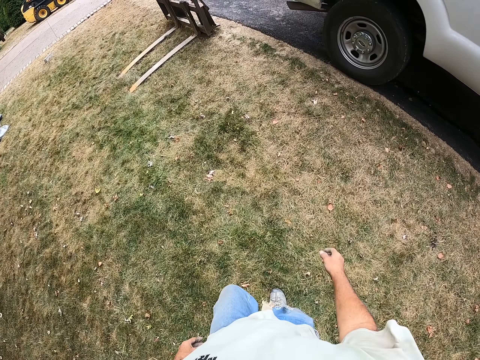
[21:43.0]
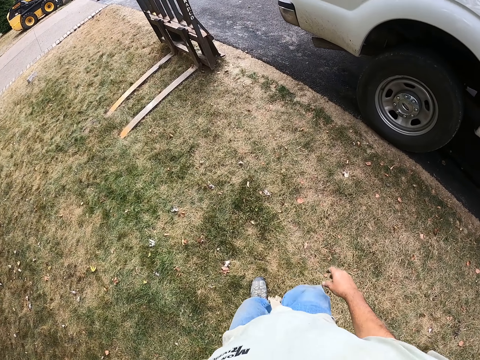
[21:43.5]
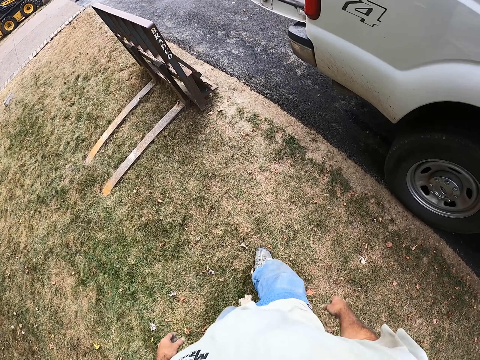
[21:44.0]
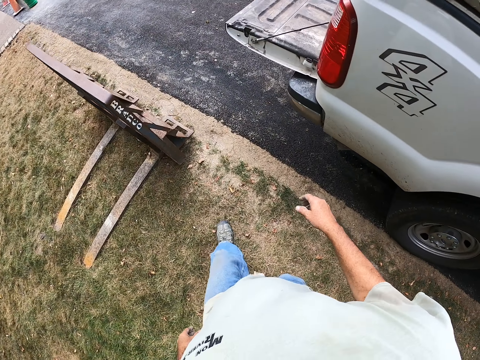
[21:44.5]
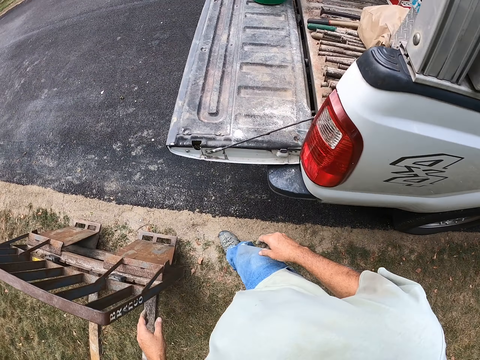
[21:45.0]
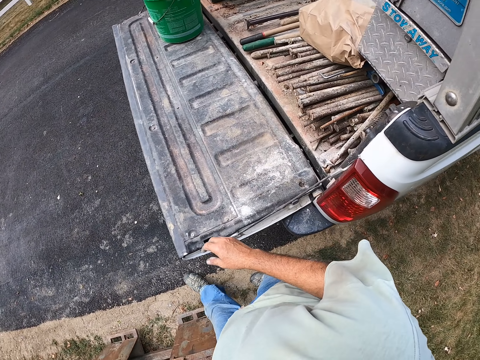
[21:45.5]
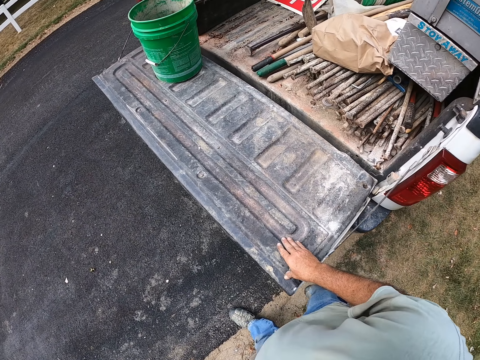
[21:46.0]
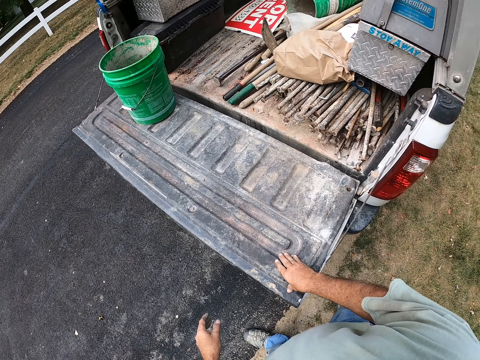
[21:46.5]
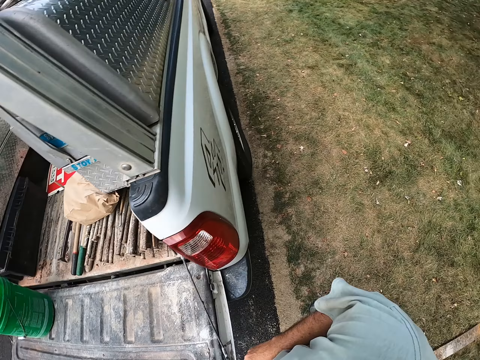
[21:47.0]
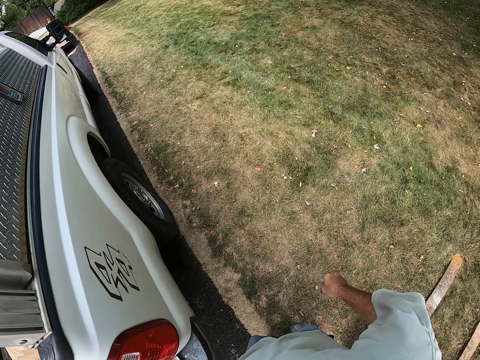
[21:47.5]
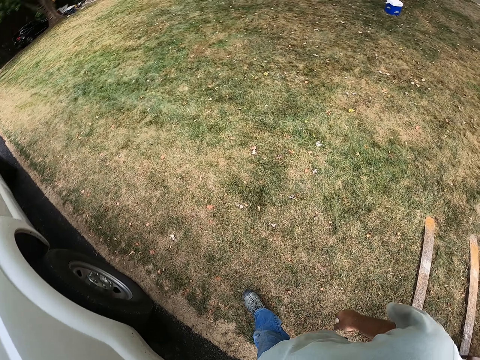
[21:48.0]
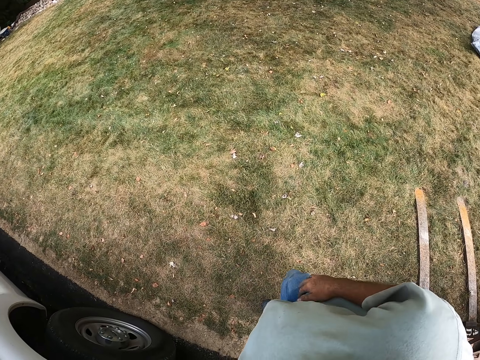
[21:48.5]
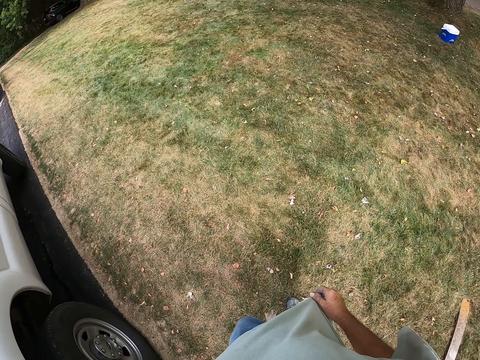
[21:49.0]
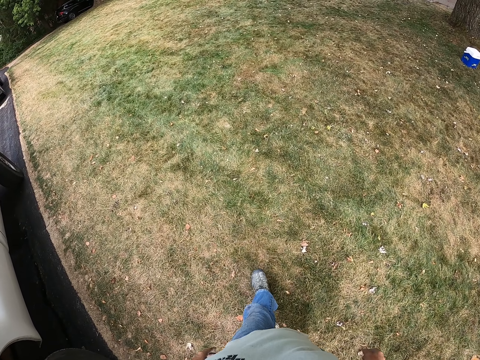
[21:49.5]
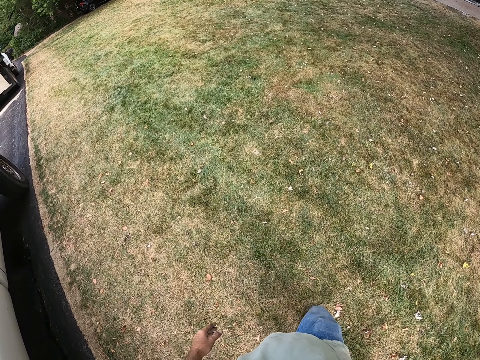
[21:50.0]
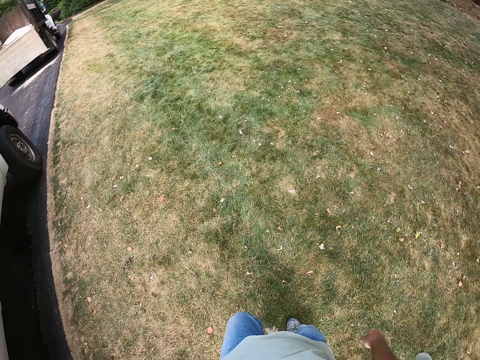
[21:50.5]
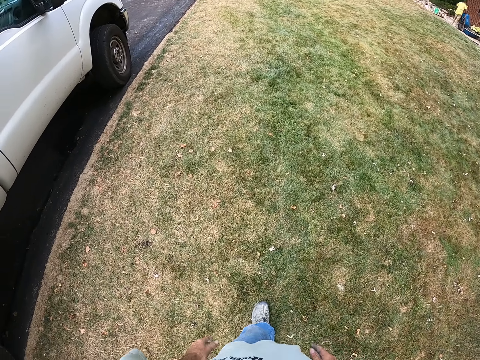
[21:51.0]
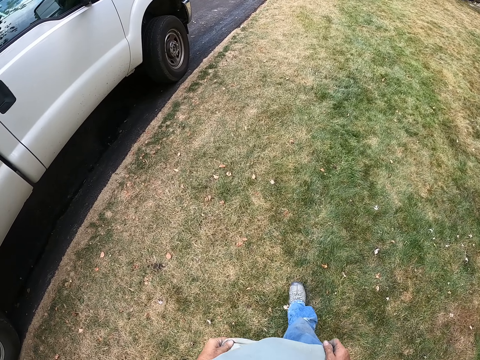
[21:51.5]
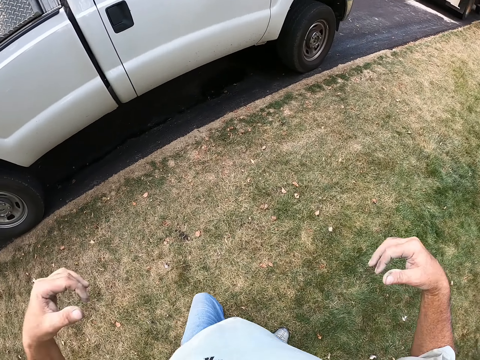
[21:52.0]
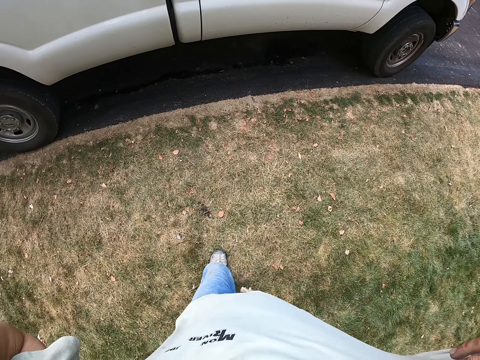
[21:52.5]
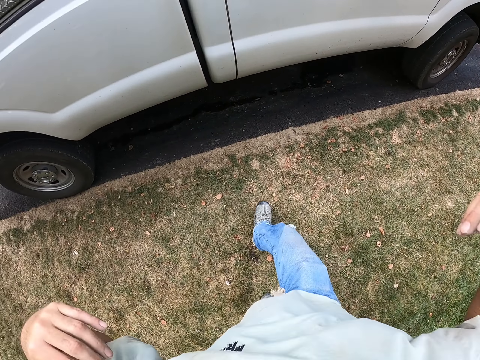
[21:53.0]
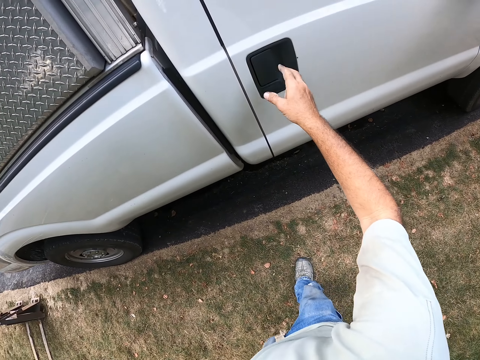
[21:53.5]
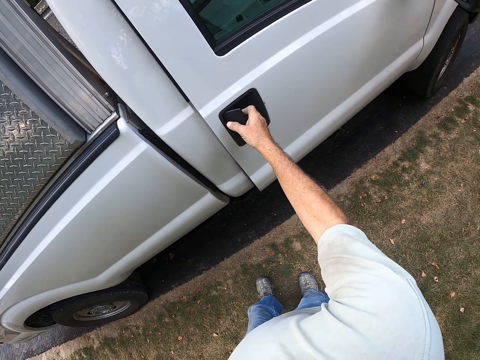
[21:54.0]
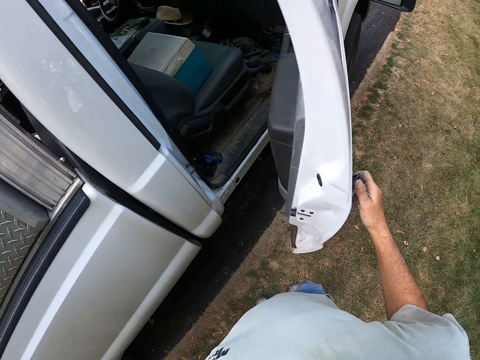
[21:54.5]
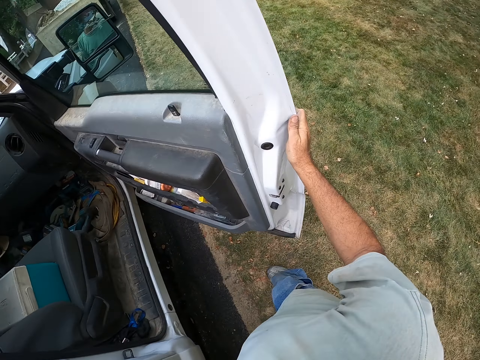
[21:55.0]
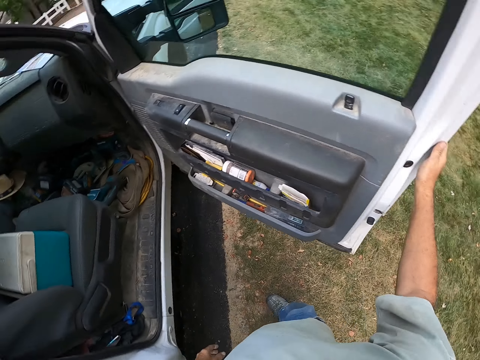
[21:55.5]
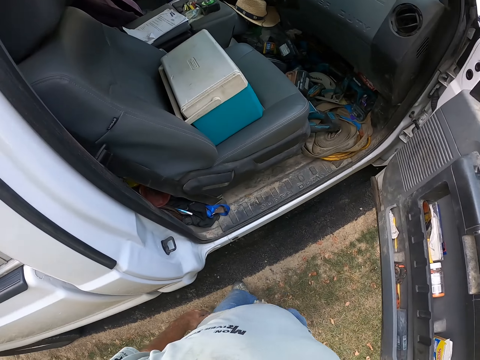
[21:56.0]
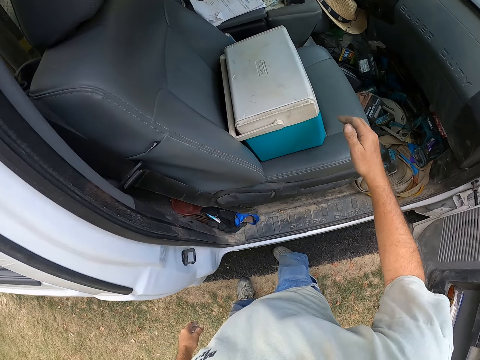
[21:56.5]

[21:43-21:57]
The camera wearer puts the hand on the vehicle. They walk on the grass. They lift the hands. They open the car door.

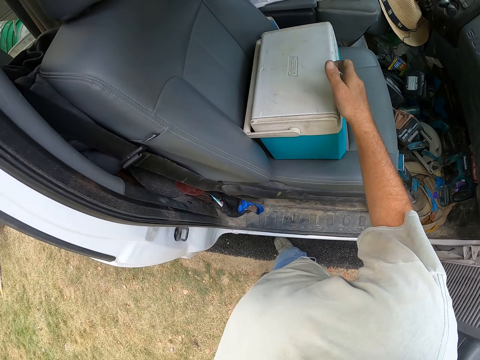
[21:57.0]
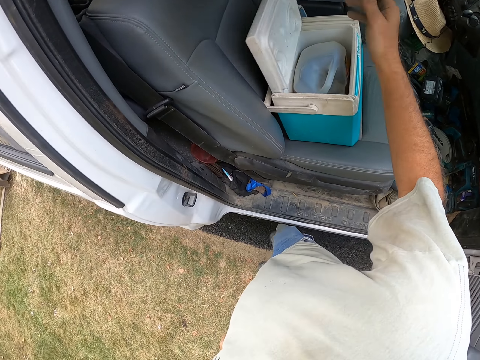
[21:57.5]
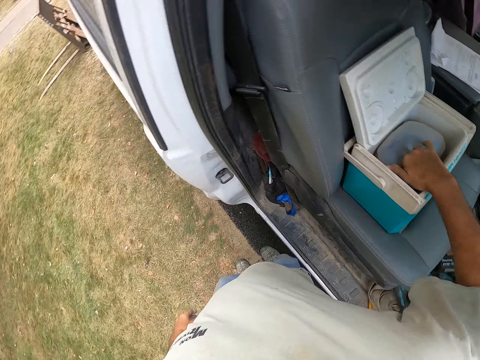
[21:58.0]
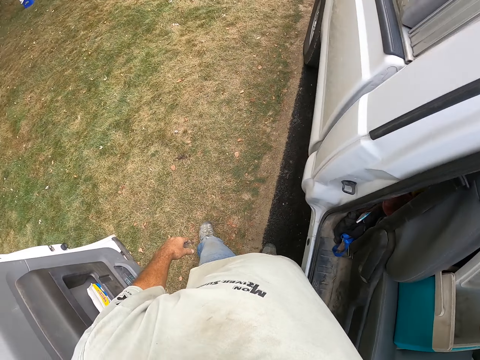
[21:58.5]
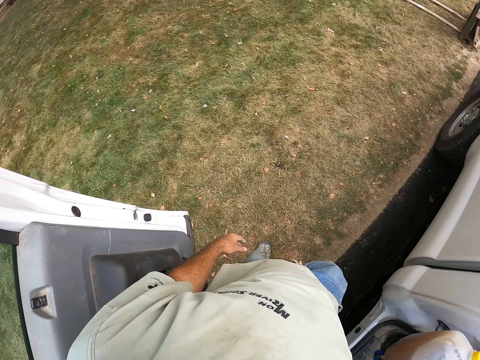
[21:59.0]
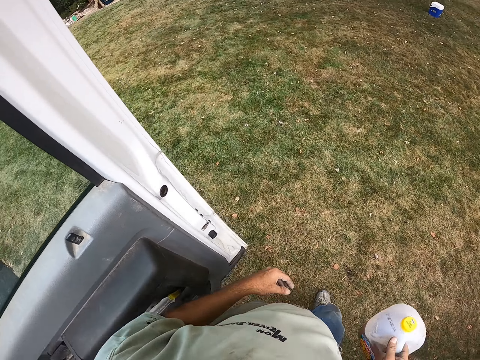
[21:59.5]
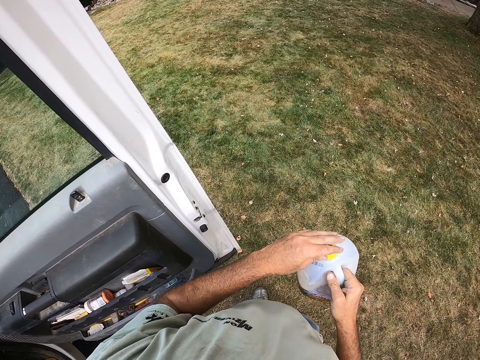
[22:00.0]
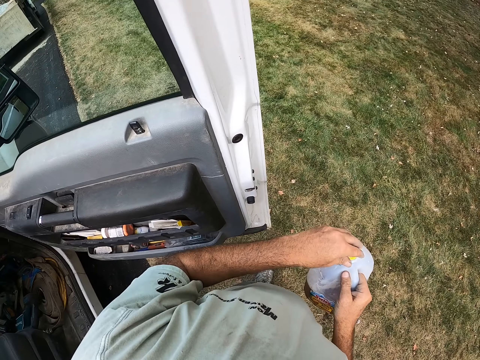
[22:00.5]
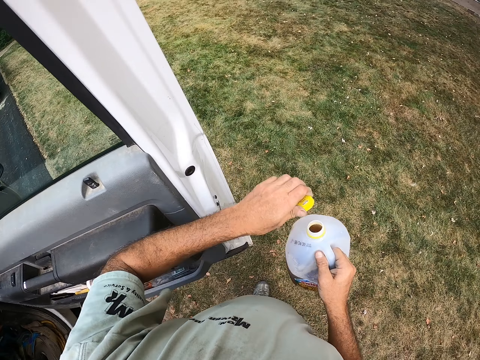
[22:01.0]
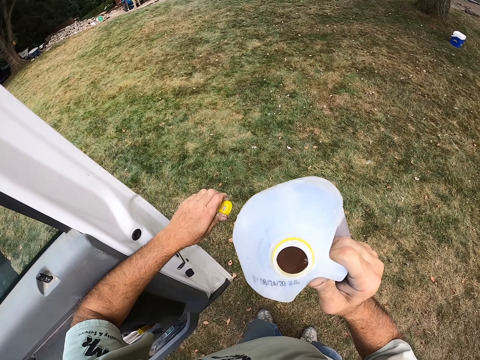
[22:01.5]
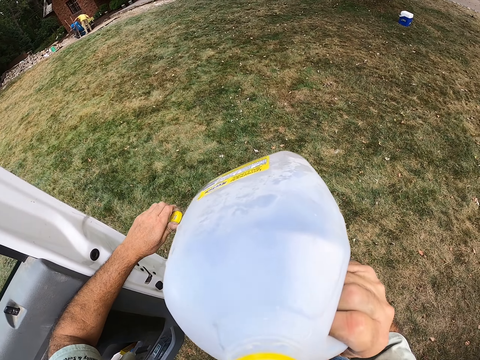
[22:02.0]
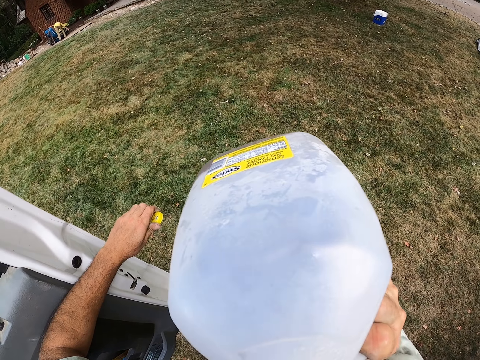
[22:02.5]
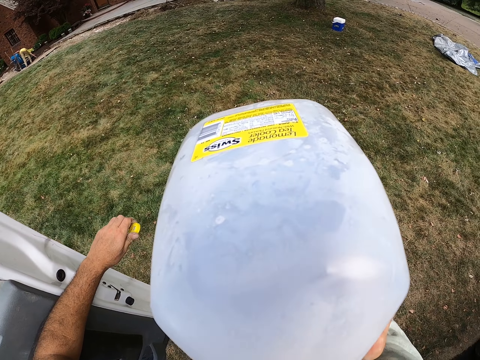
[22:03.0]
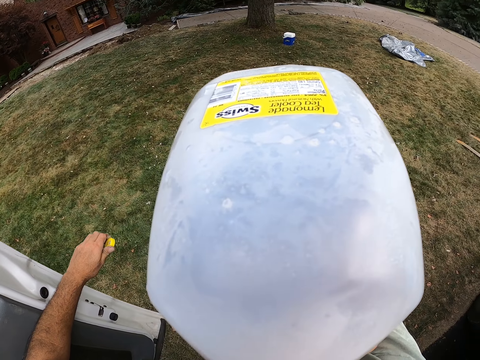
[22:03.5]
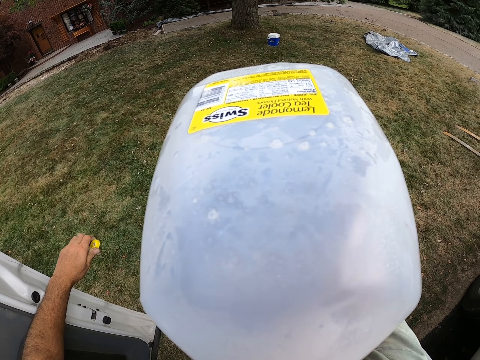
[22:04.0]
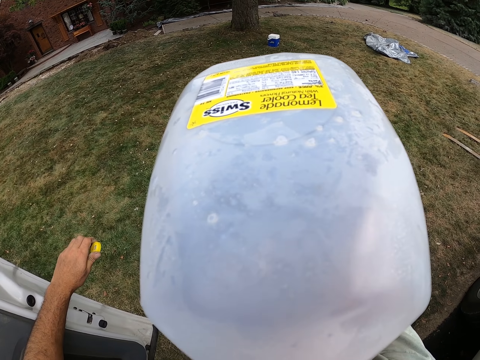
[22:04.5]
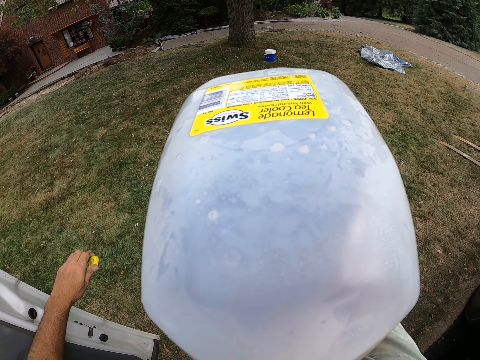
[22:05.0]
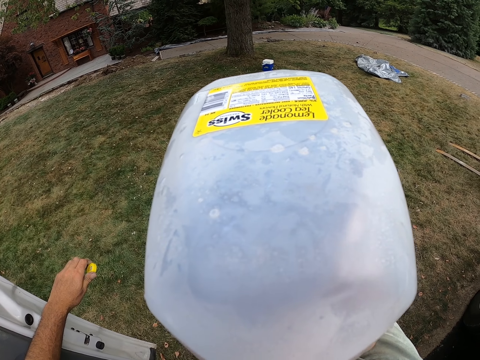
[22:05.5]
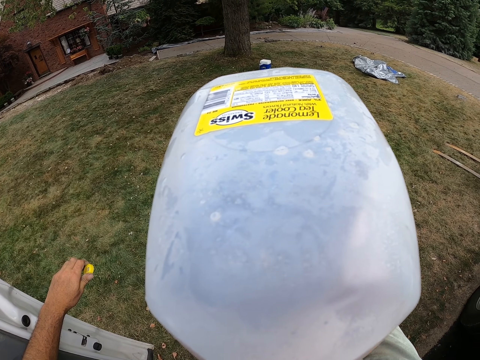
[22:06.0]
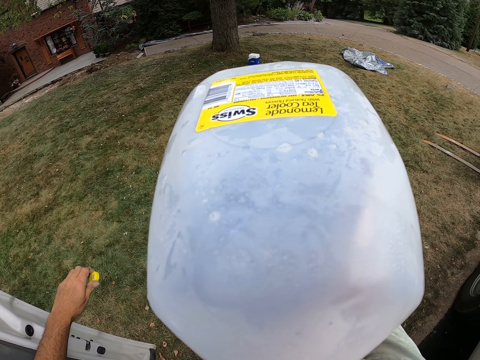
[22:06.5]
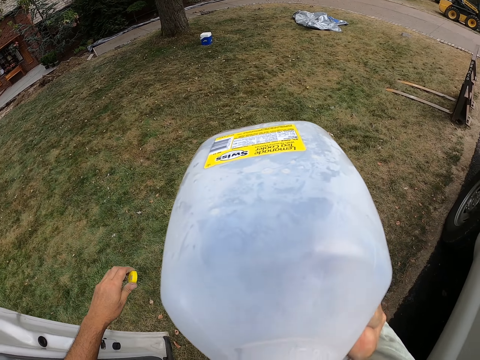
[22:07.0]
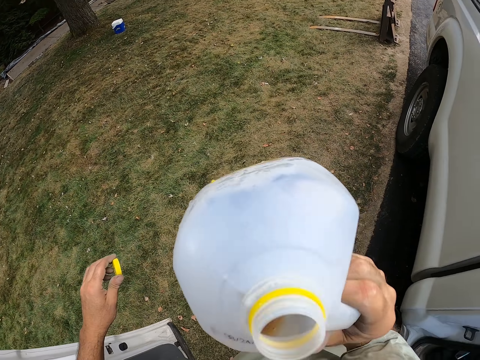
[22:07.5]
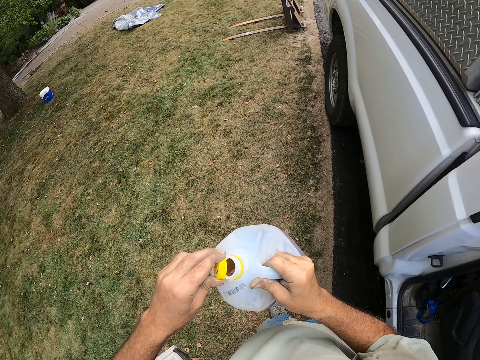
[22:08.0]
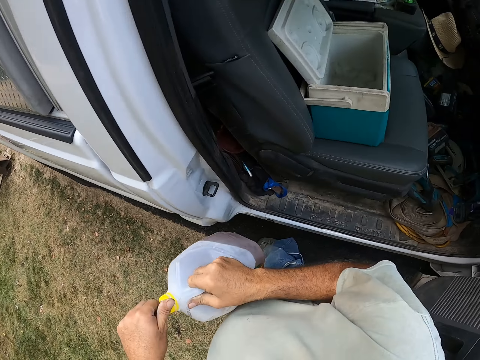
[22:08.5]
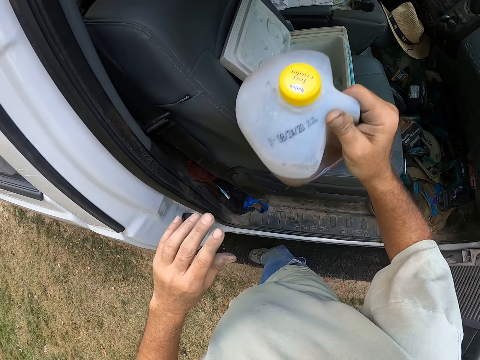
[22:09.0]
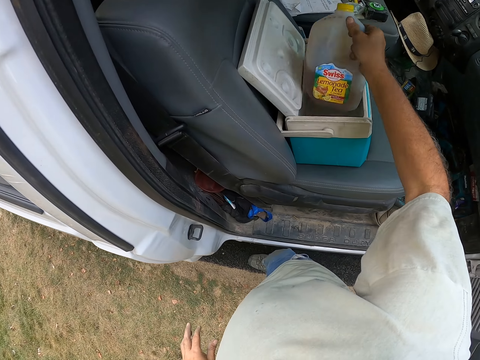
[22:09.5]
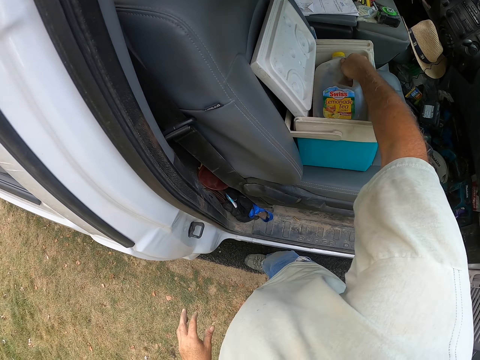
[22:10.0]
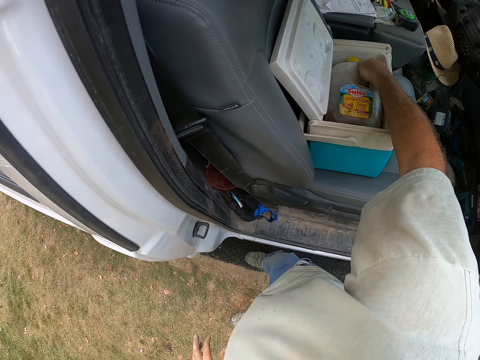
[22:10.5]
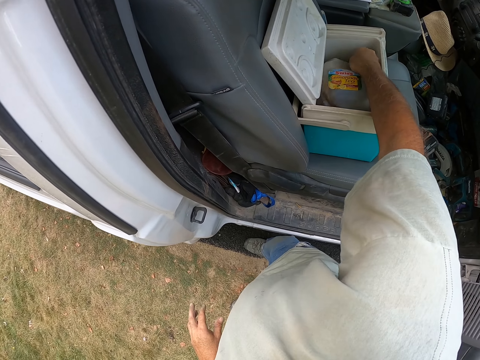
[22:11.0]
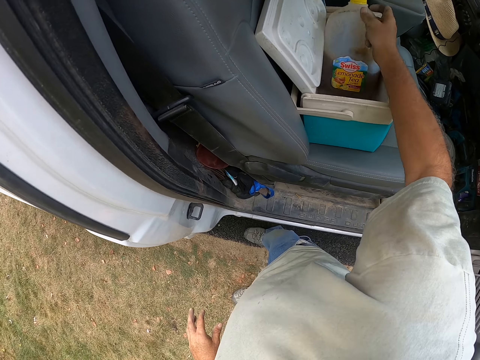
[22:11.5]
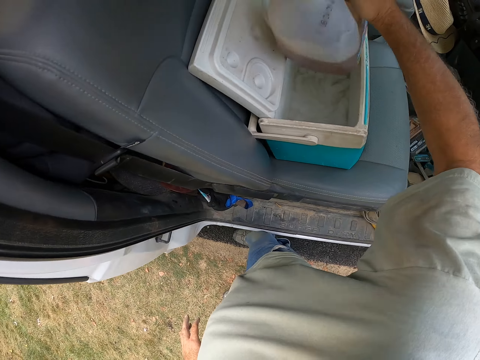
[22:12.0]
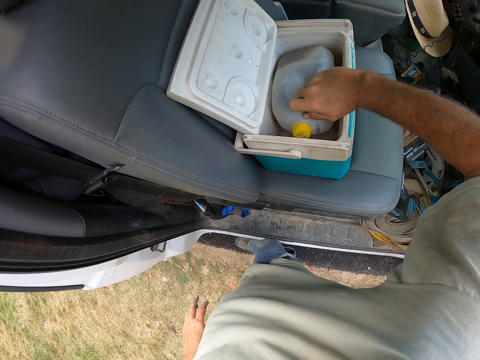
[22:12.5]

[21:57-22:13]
The camera wearer opens the box. They pick up the bottle from the box. They hold the bottle. They open the bottle. They drink the juice from the bottle. They close the bottle. They put the bottle in the box.
